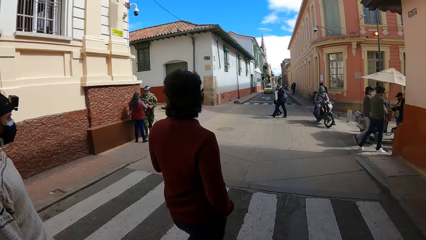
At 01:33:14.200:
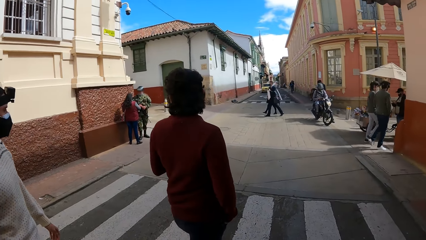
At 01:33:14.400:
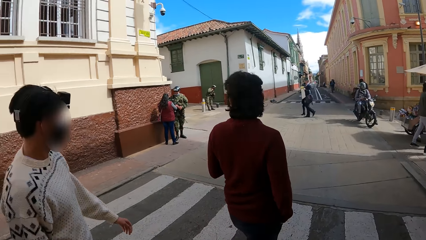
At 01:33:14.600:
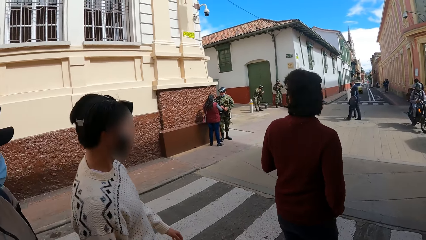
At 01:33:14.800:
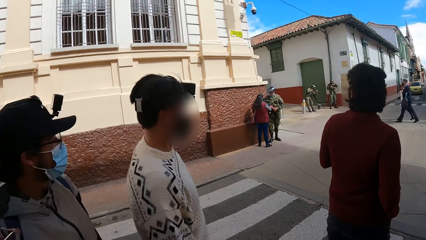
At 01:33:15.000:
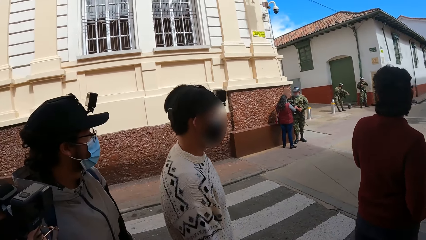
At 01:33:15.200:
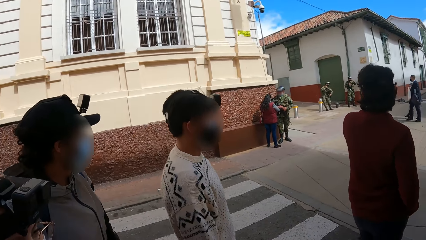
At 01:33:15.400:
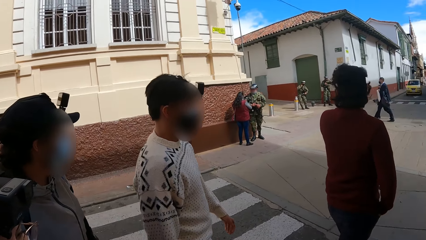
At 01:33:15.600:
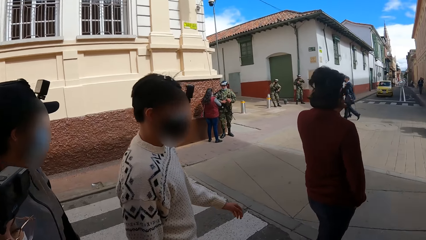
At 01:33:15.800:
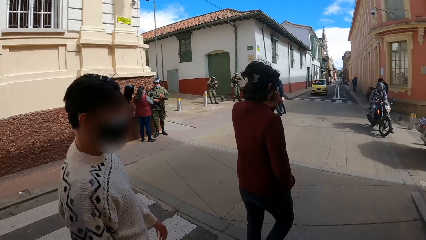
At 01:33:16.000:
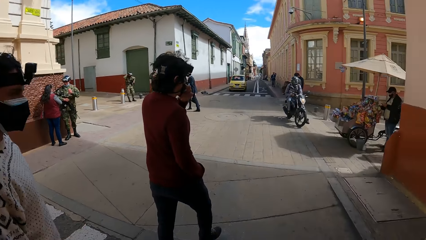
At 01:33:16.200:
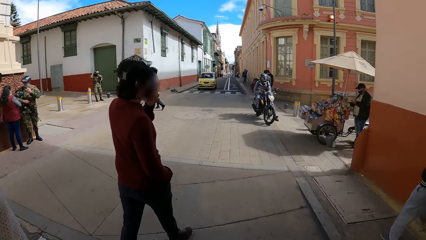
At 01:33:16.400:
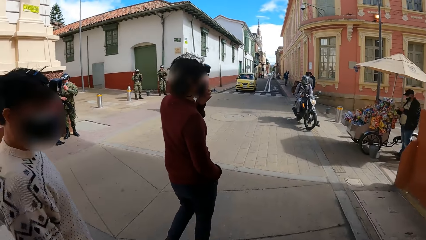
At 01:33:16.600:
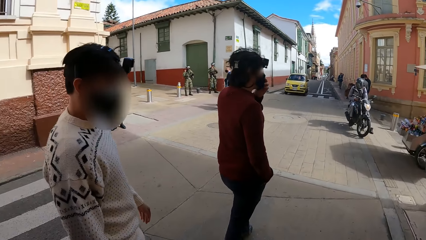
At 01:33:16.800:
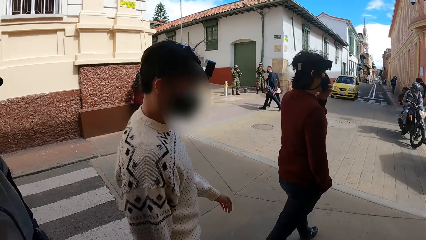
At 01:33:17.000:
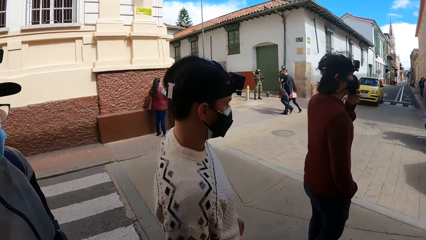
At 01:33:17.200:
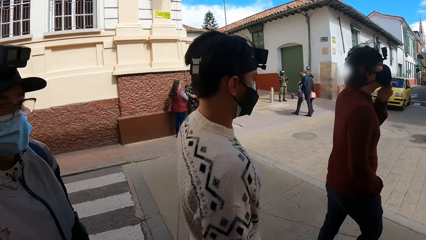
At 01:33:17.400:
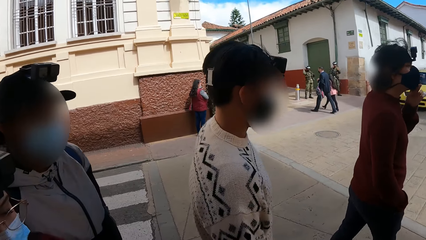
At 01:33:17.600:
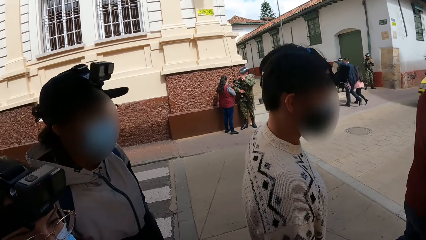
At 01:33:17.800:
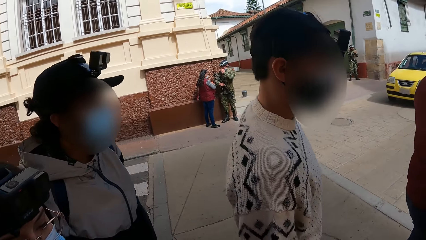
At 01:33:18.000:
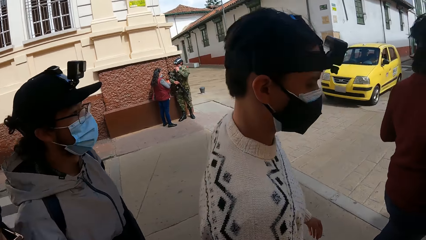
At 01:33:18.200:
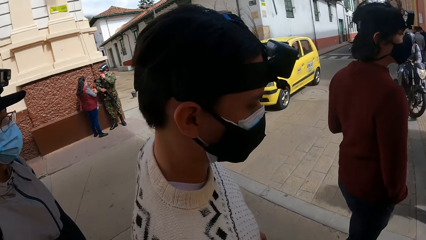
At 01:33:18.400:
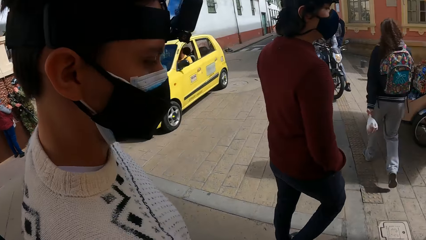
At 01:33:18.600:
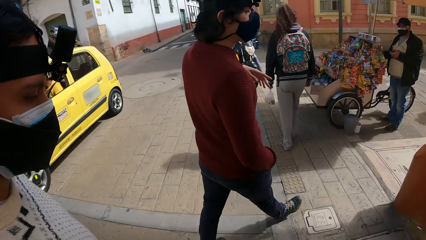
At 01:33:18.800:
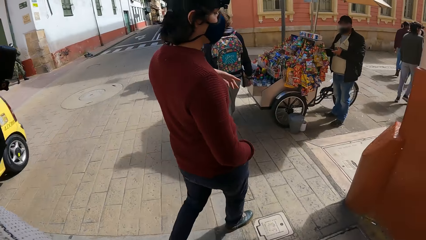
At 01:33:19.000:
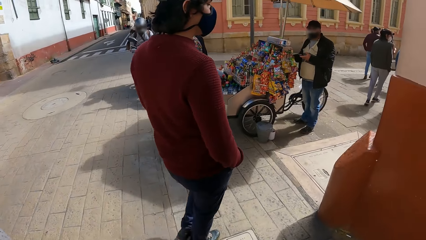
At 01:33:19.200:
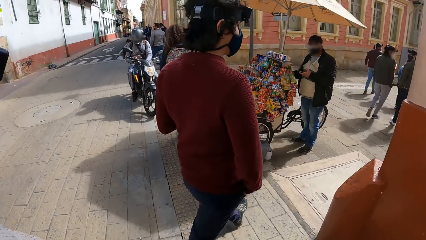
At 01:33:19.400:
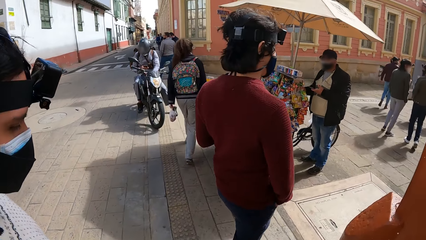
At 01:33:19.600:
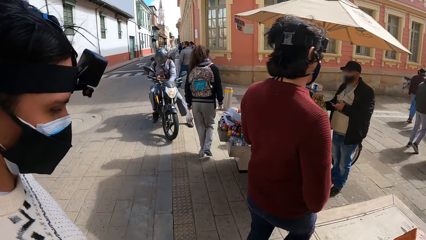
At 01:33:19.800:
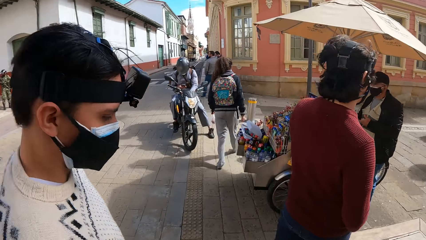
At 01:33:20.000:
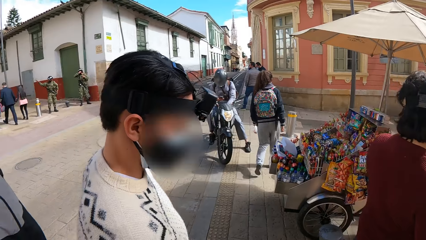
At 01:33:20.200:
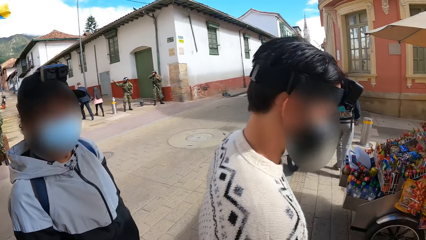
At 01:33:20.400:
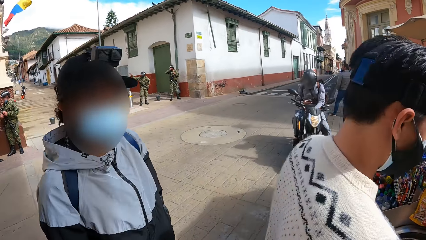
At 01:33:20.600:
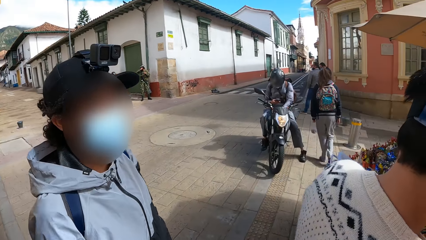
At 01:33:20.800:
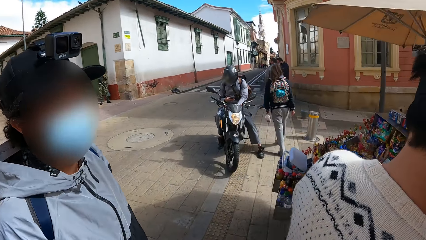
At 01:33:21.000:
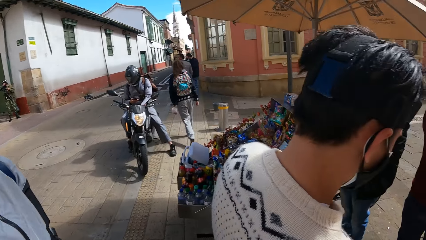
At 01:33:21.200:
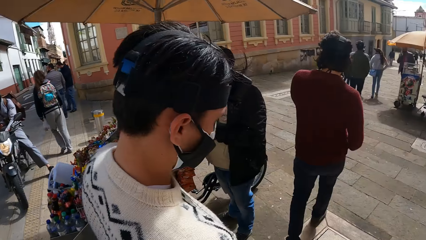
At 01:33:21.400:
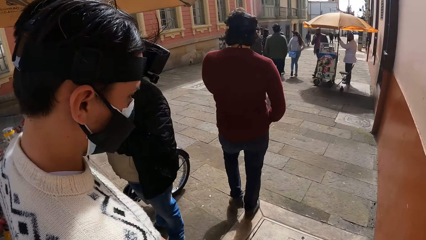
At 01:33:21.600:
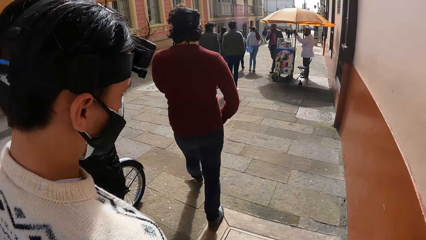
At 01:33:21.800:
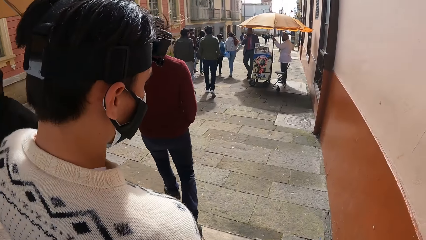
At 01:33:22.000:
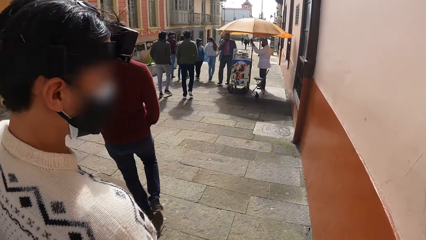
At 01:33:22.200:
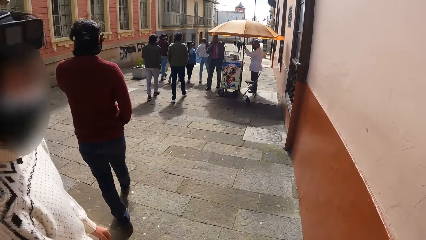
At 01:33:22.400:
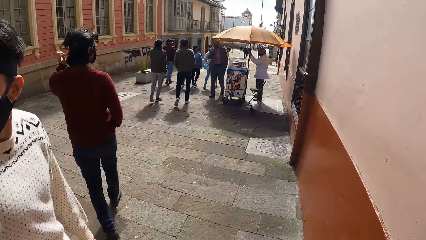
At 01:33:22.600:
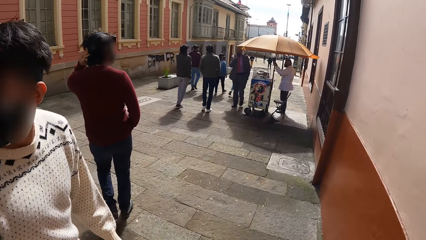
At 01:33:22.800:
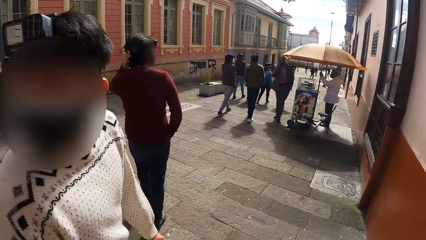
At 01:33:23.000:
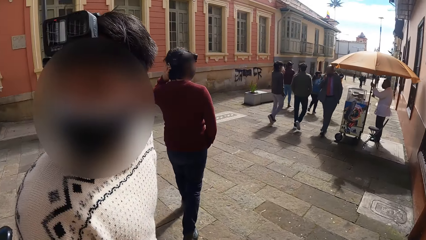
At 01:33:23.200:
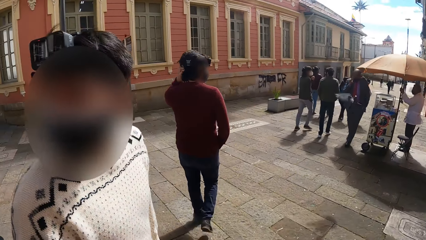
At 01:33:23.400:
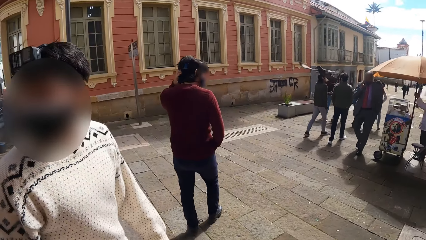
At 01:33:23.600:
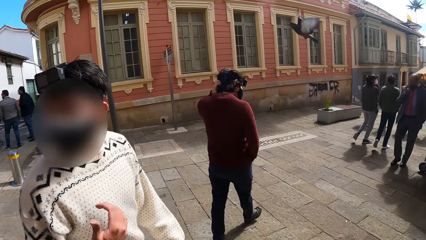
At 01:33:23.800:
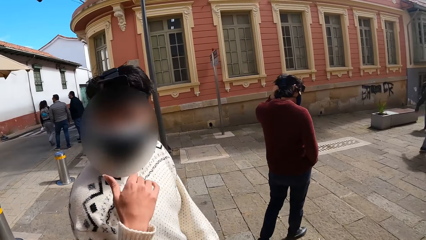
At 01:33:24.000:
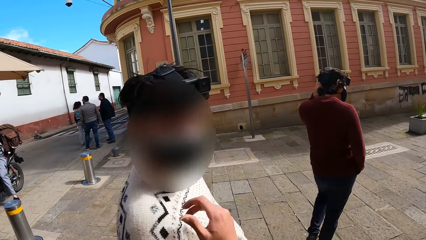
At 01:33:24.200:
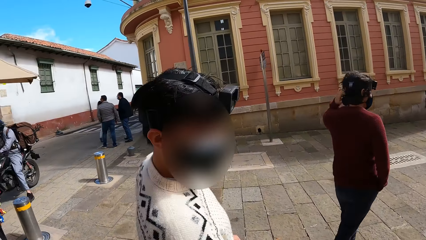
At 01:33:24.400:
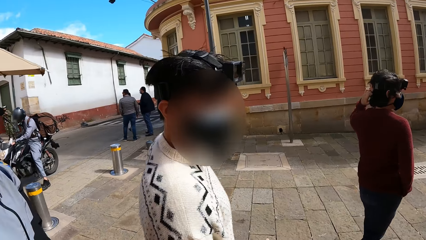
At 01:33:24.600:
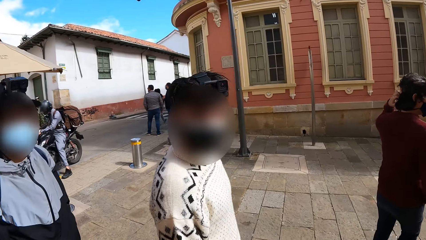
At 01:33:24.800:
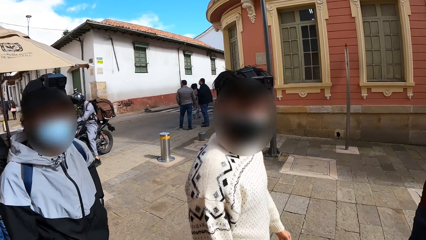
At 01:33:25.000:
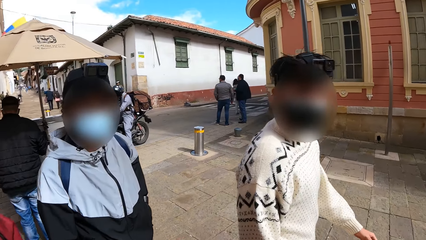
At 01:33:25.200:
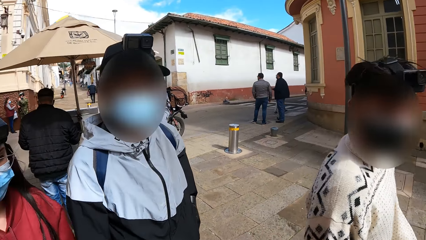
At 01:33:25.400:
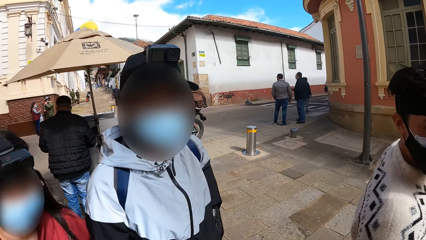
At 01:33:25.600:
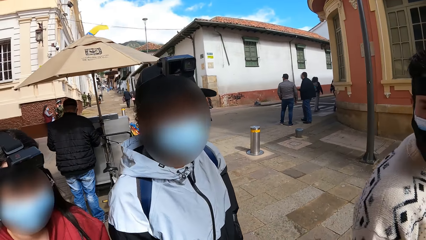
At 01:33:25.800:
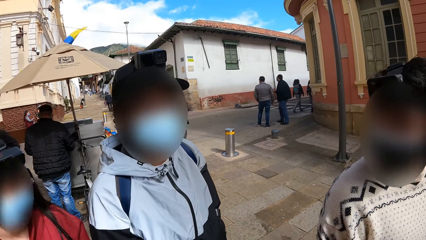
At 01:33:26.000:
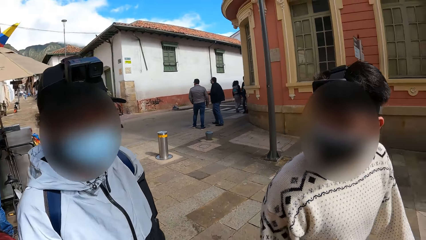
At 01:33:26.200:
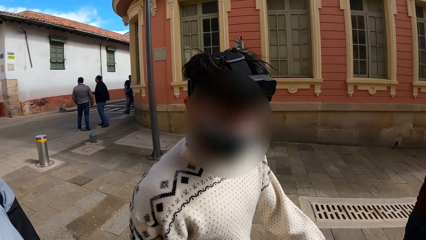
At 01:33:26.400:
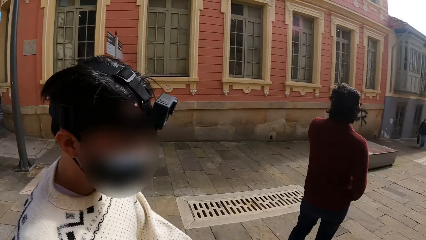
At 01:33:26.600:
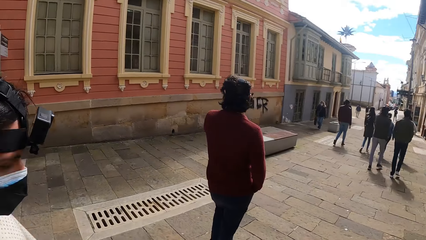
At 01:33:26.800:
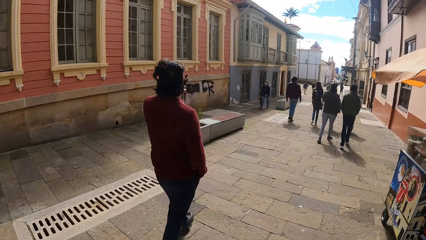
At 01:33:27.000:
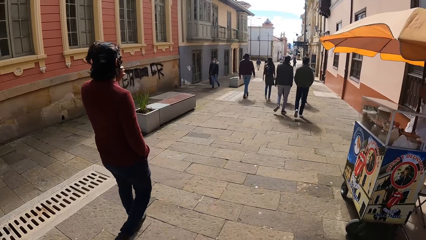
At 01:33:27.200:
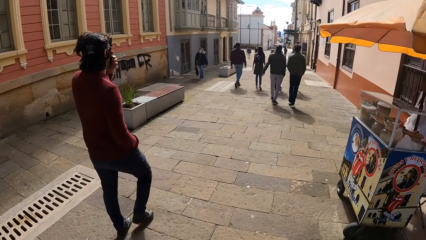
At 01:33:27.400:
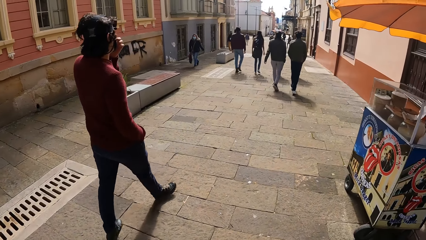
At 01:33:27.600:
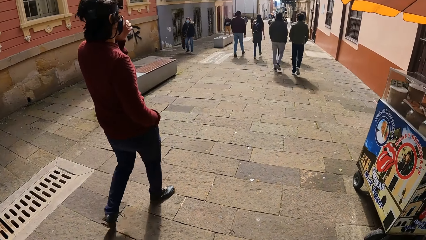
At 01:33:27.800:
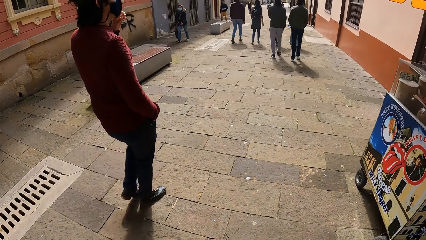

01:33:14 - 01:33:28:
The camera wearer converses with the group of people.

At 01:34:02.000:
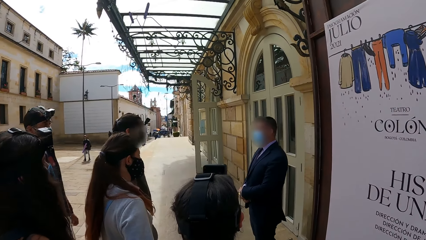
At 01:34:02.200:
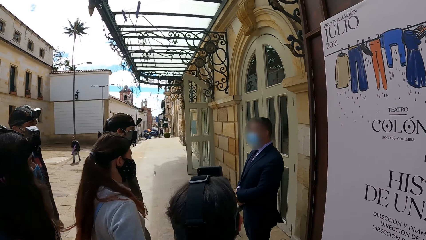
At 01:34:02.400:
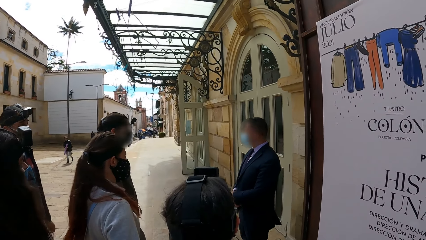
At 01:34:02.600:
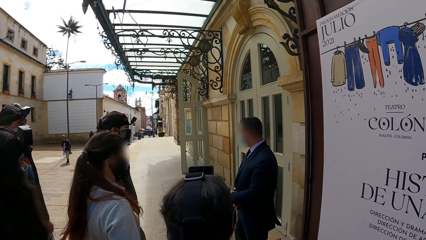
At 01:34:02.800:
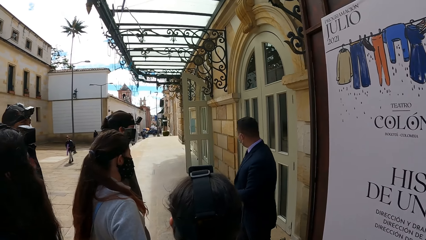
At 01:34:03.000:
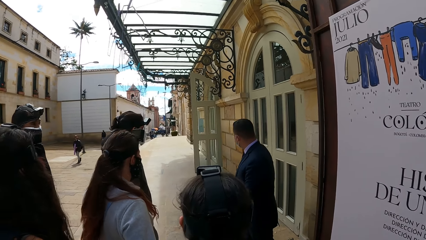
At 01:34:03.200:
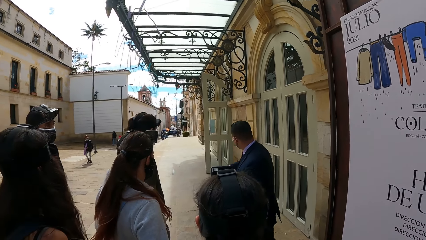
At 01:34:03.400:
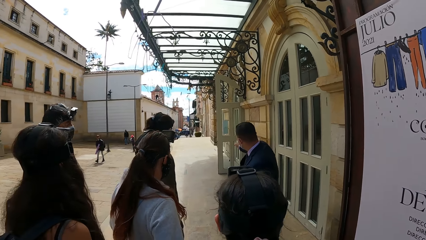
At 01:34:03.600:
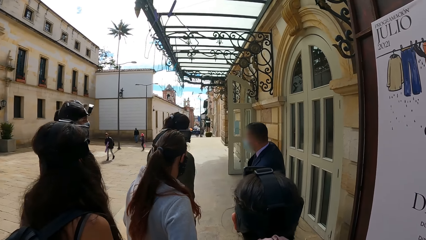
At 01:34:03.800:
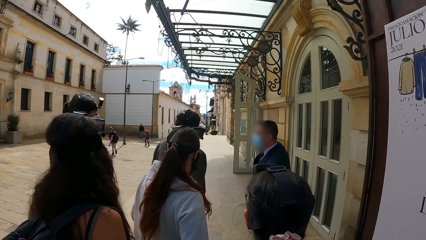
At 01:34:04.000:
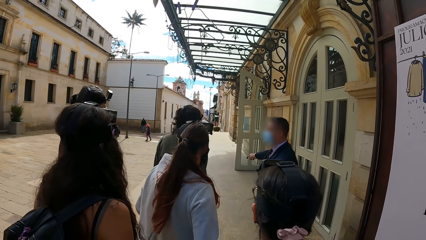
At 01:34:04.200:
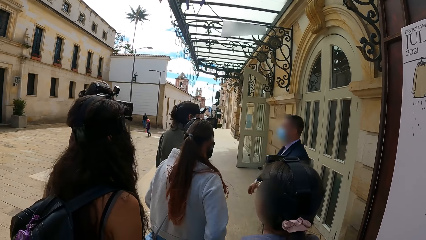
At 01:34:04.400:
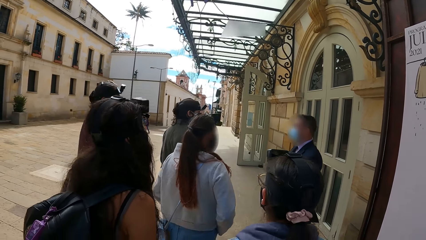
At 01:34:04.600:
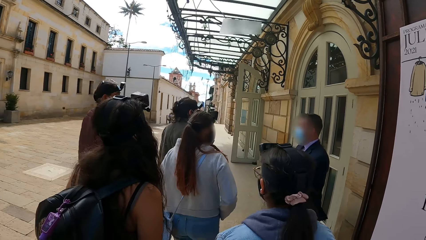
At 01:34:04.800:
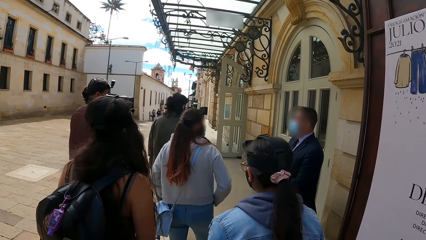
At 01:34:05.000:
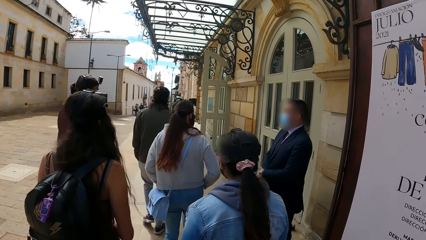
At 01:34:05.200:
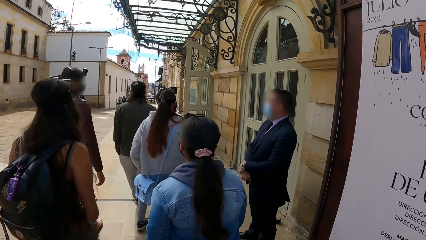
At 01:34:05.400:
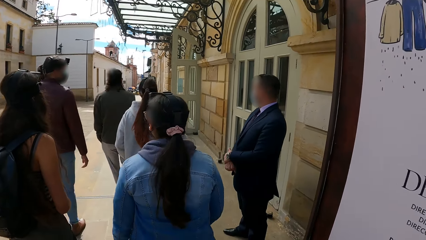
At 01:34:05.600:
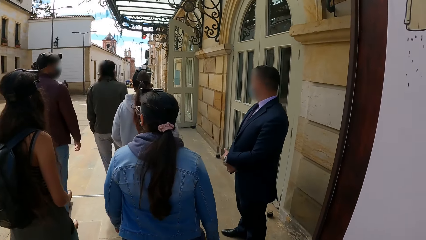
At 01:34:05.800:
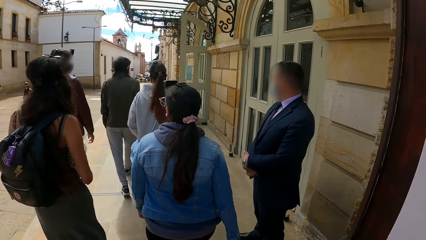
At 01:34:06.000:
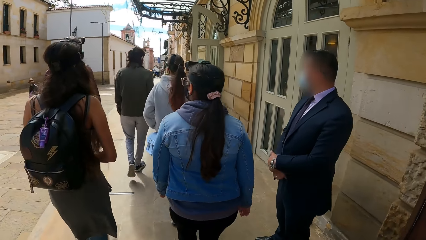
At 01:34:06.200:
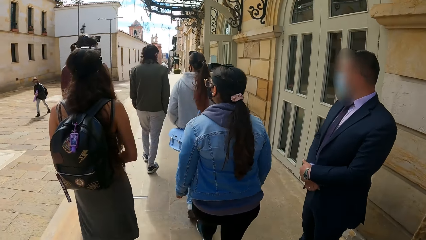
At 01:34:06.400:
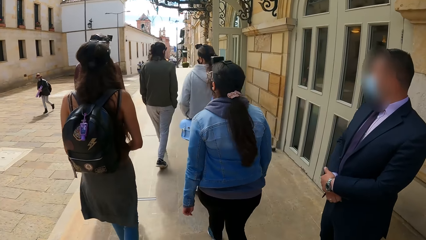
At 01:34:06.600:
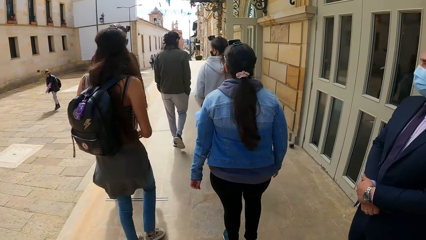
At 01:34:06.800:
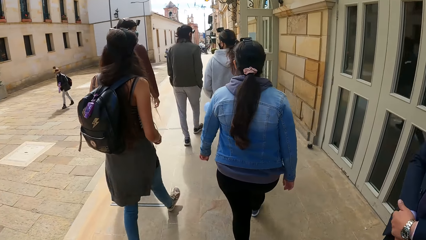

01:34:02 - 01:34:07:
A man directs the camera wearer and the group of people.
